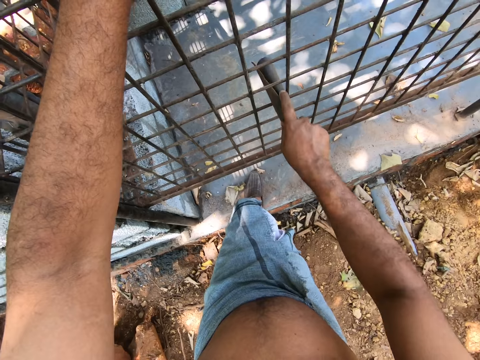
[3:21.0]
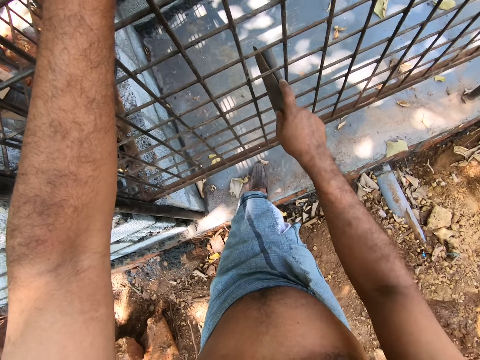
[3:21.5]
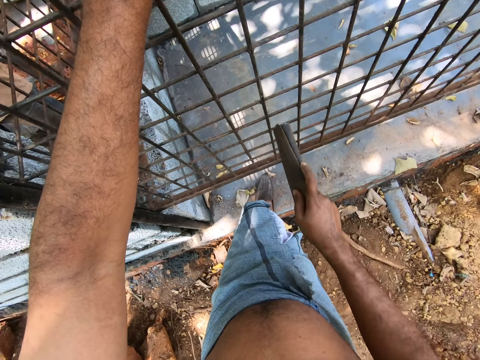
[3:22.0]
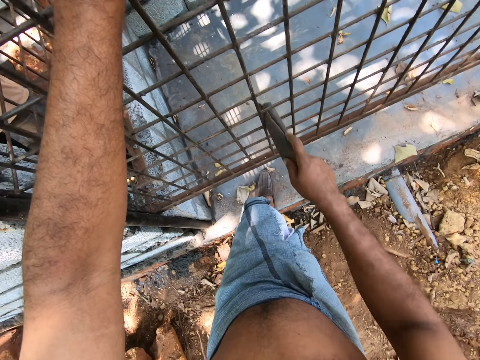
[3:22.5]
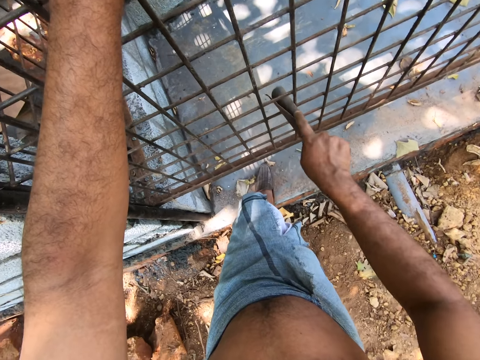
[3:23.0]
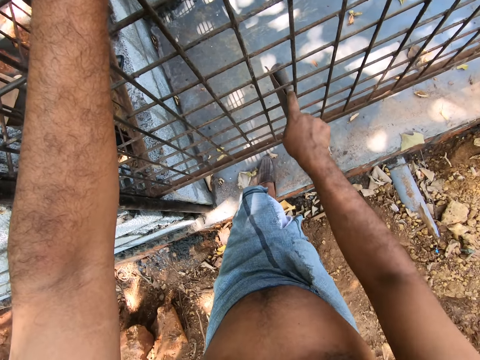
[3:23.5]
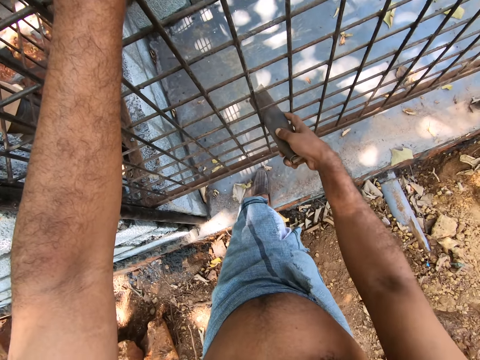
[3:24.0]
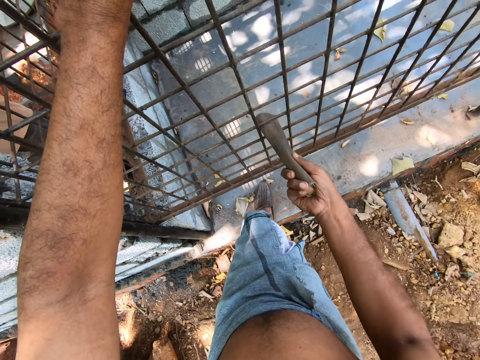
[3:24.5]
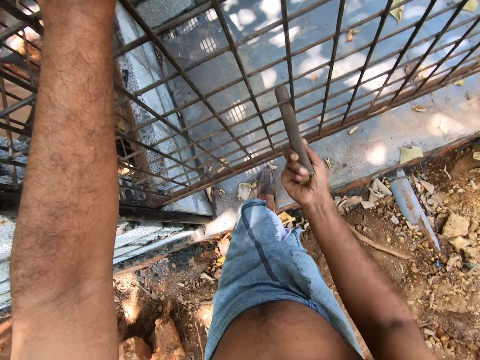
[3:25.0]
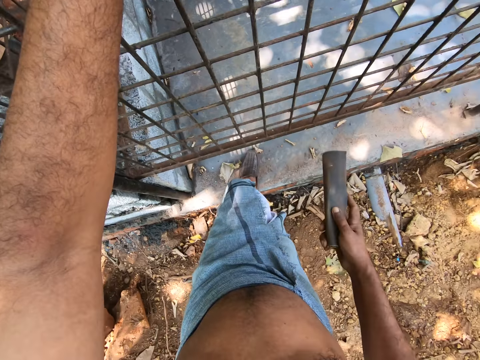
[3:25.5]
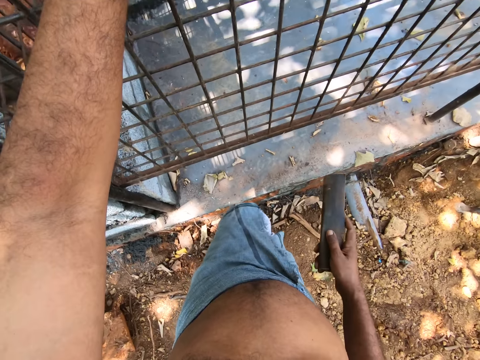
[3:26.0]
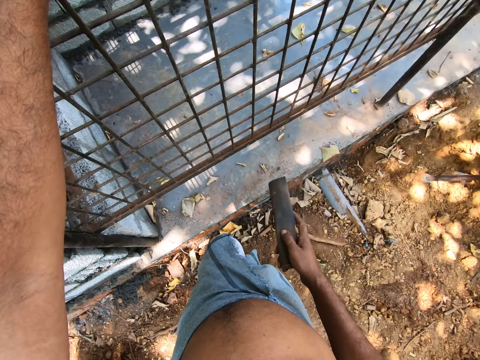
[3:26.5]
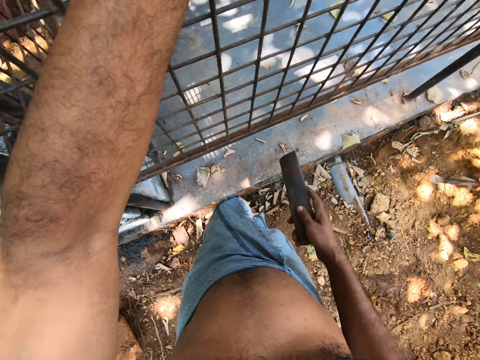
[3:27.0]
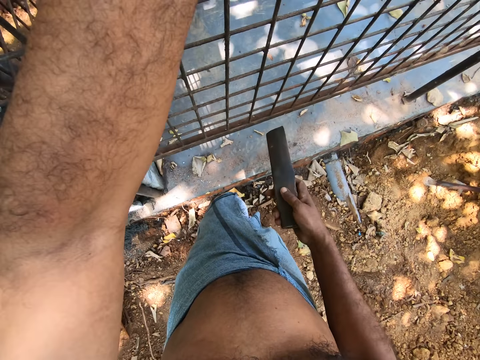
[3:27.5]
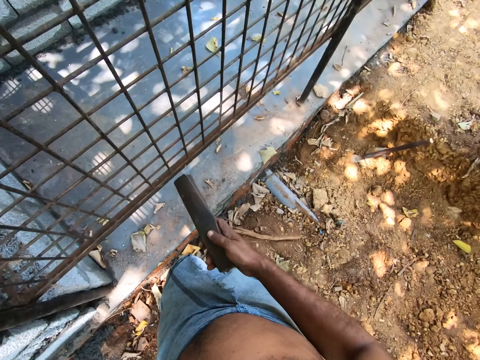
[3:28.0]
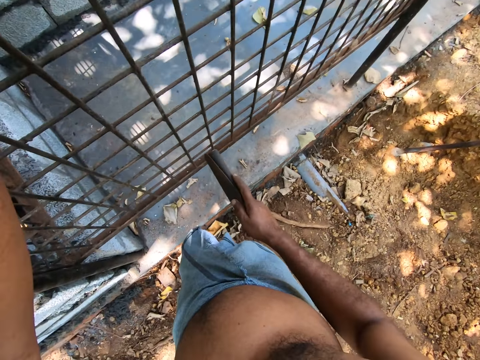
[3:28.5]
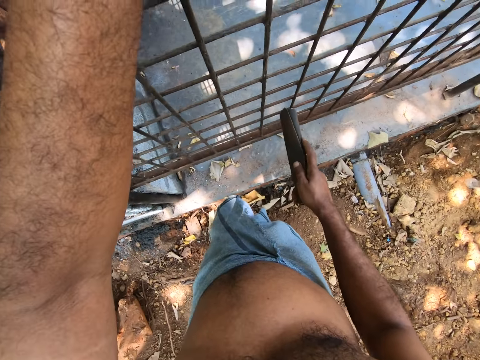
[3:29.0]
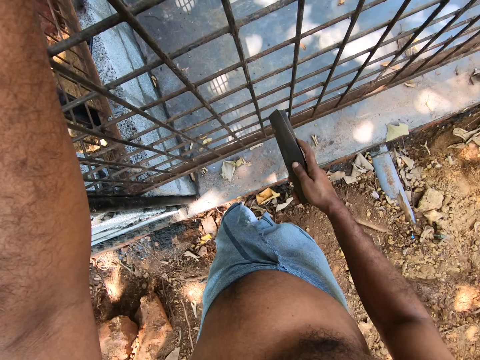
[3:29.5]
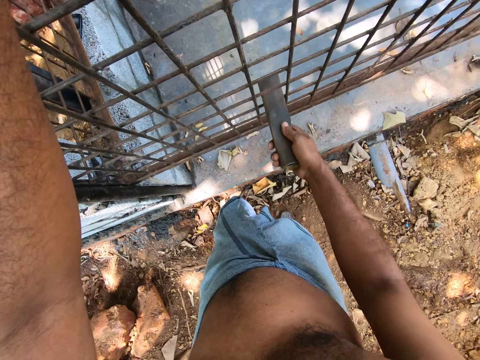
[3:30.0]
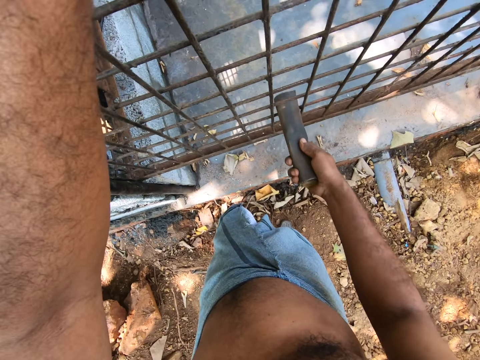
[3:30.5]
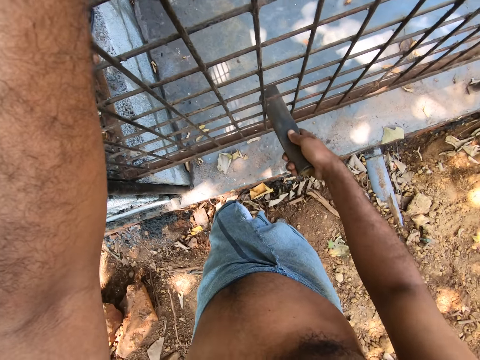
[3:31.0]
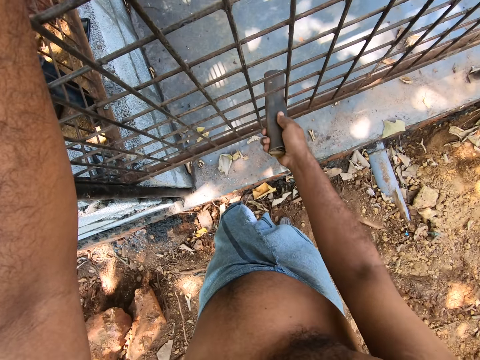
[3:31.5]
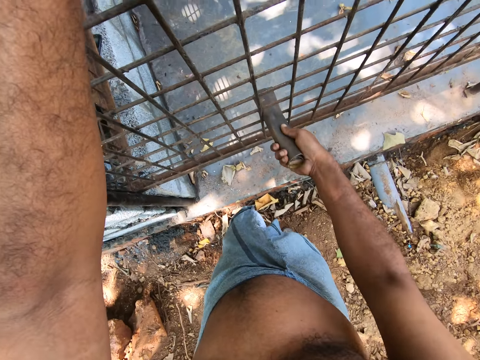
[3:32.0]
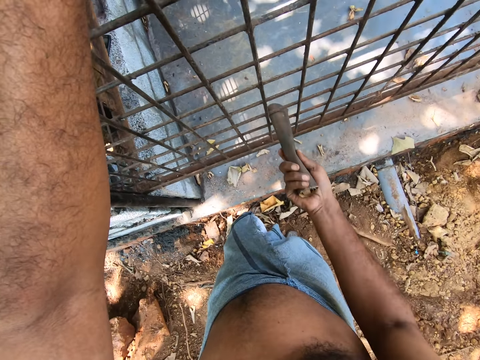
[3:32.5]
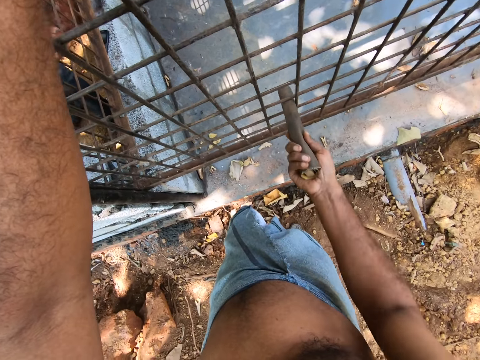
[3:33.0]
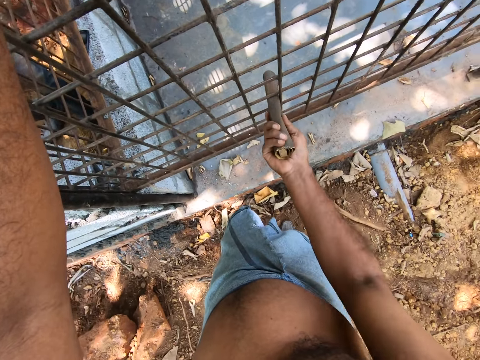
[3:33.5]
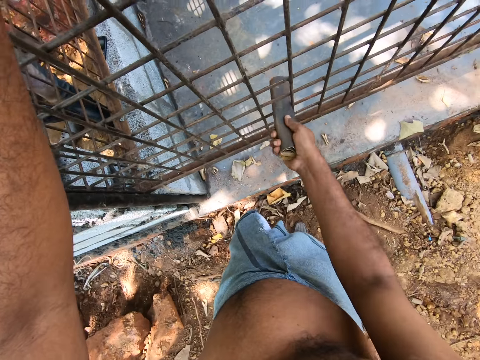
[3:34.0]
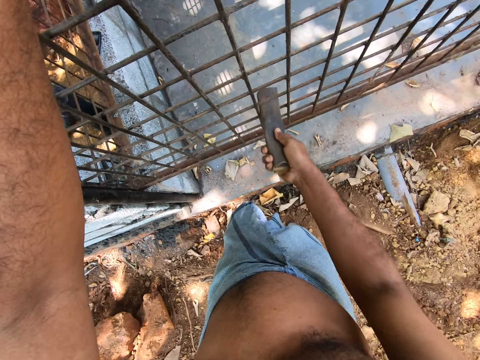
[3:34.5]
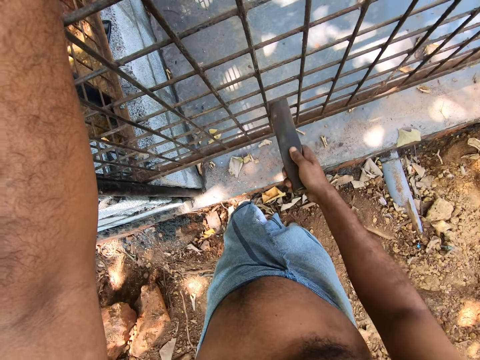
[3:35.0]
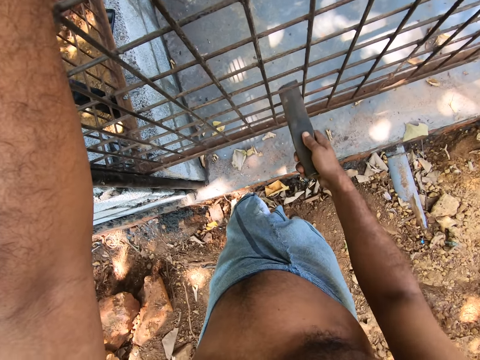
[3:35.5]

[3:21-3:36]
The camera wearer removes his left foot from the pavement. He looks around. He smooths the iron cage on the pavement with the sandpaper in his right hand.

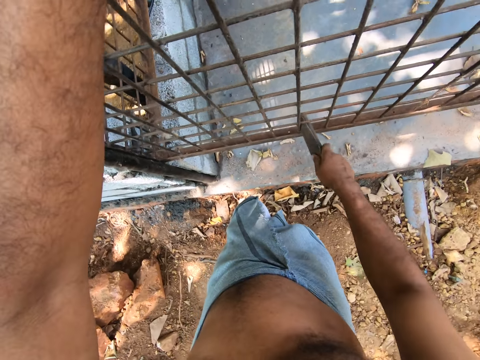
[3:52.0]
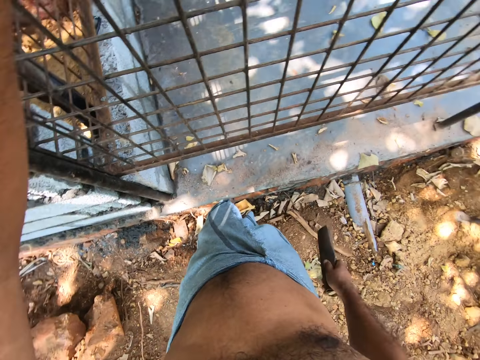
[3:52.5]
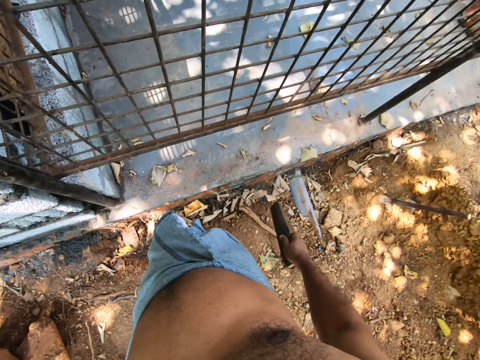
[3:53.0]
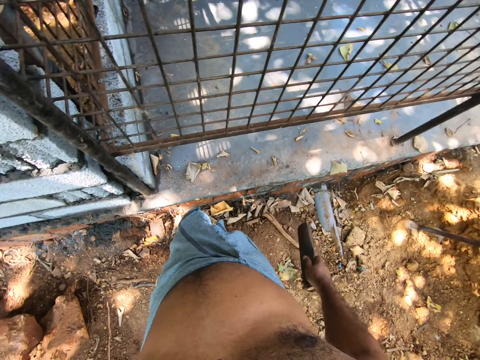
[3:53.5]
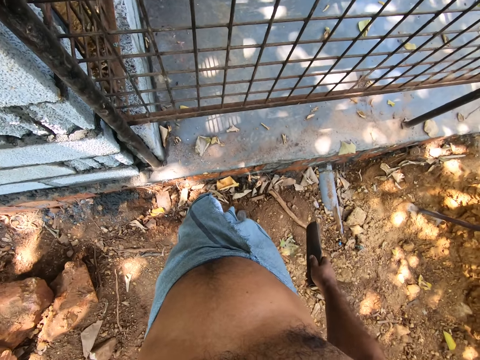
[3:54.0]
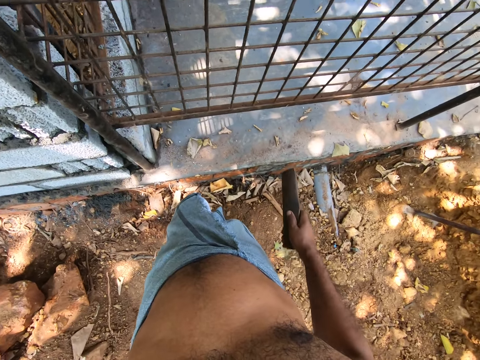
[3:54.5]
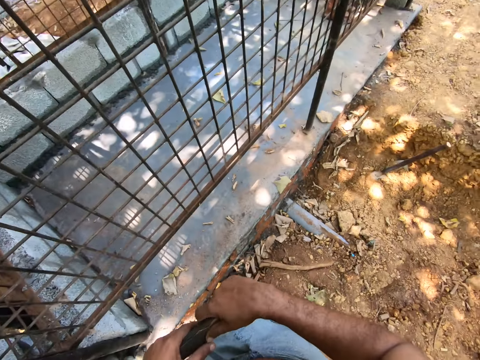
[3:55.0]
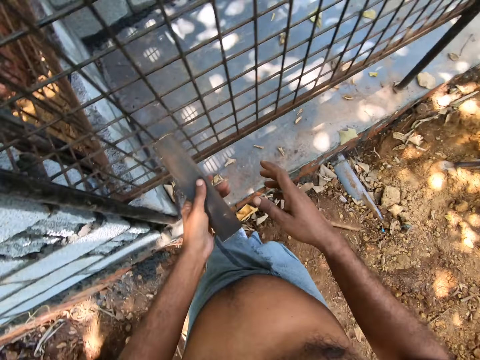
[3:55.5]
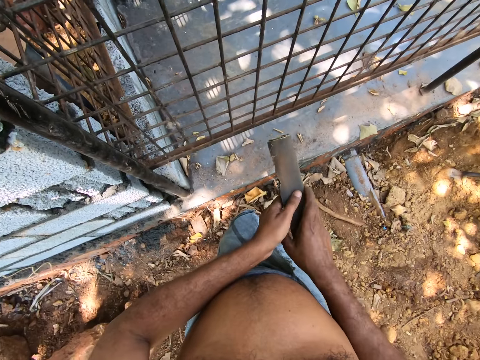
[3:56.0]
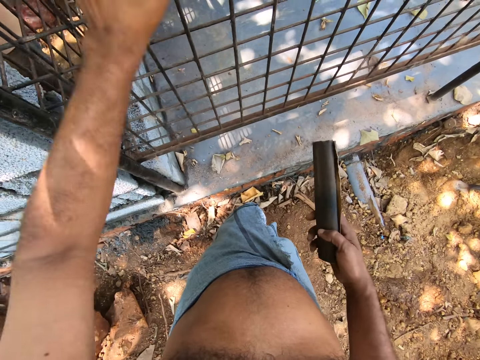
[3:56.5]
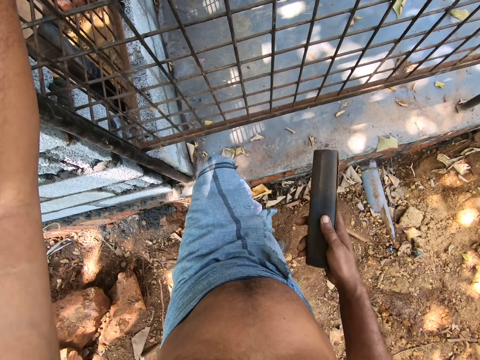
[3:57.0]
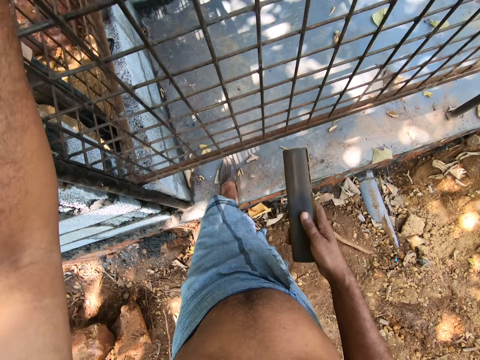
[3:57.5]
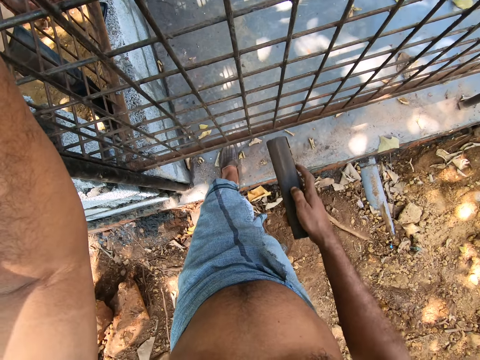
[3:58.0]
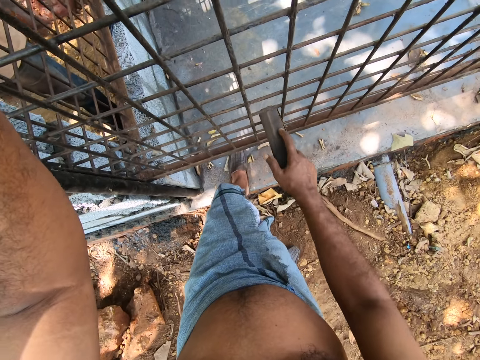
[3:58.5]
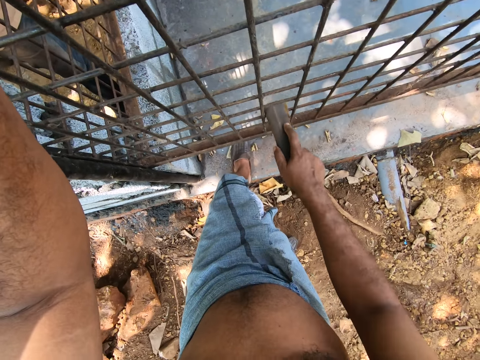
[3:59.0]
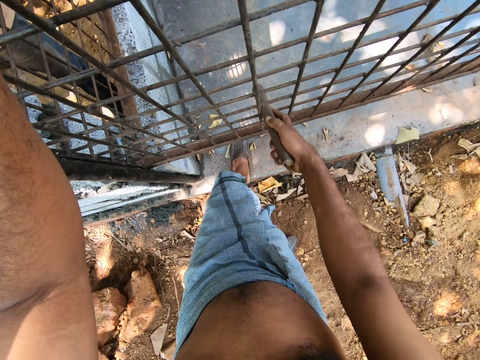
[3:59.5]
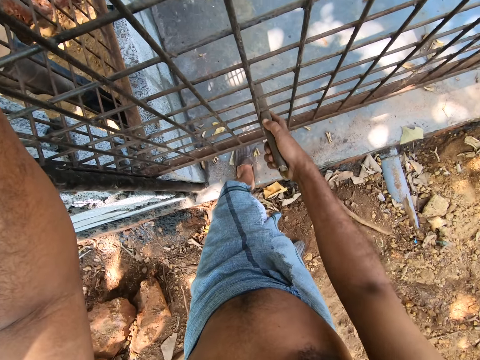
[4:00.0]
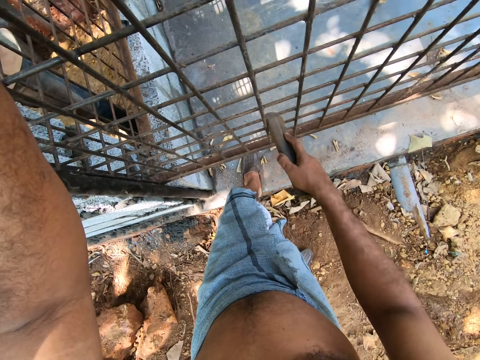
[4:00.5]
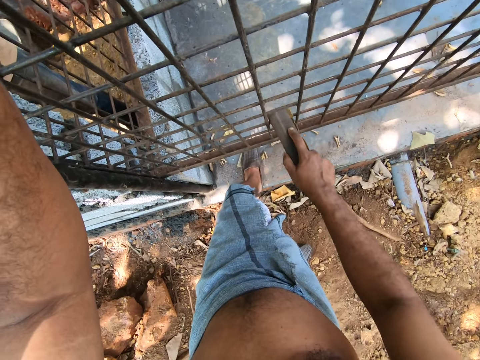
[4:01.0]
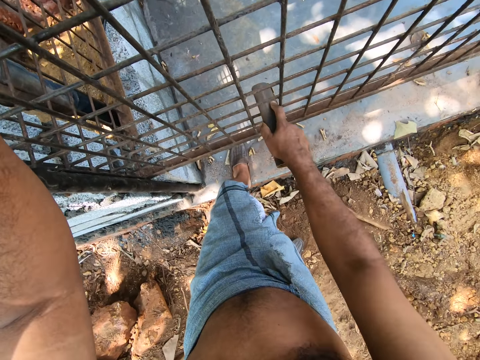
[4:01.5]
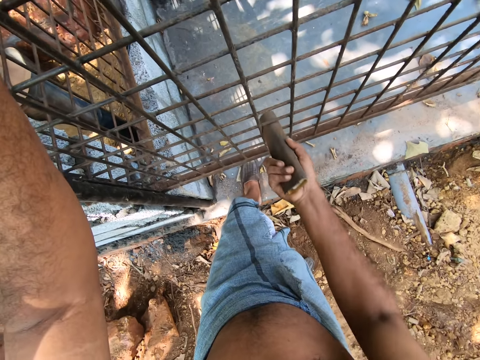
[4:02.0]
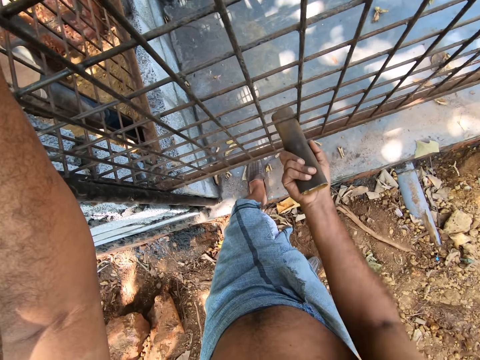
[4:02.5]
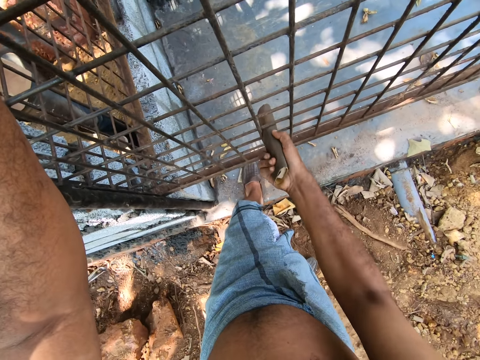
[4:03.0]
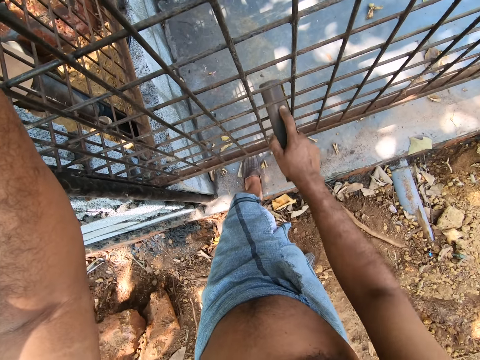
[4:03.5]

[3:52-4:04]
The camera wearer looks around. He turns the sandpaper. He passes the sandpaper from his right hand to his left hand. He passes the sandpaper from his left hand to his right hand. He places his left hand on the iron cage on the pavement. He places his left foot on the pavement. He smooths the iron cage on the pavement with the sandpaper in his right hand.
